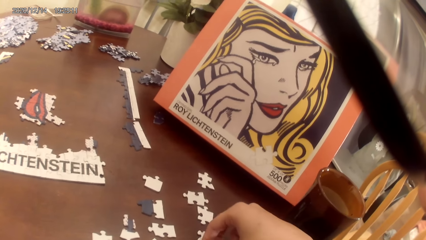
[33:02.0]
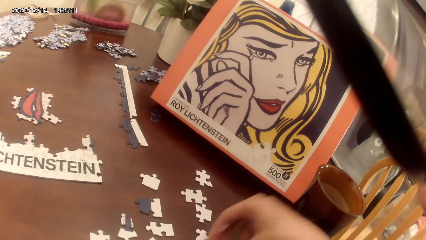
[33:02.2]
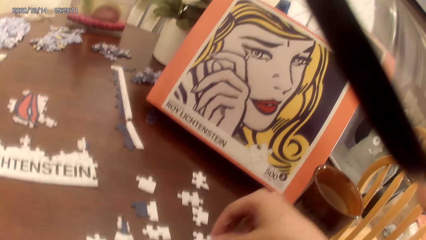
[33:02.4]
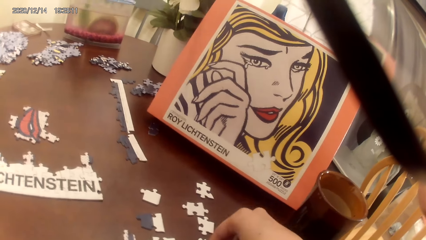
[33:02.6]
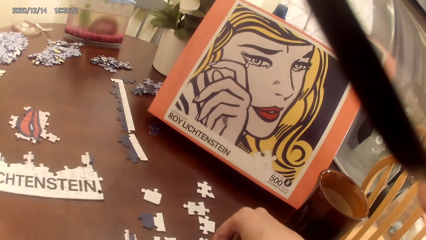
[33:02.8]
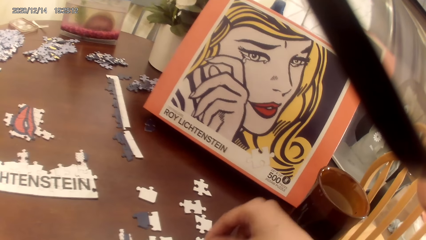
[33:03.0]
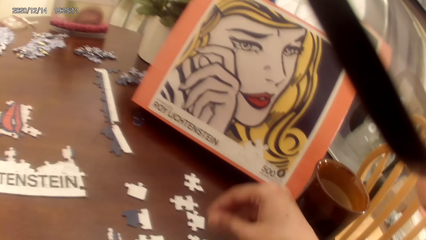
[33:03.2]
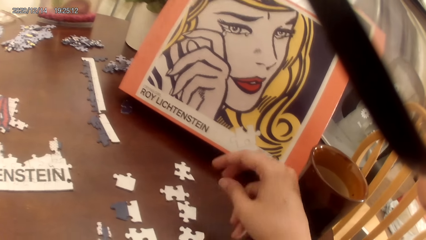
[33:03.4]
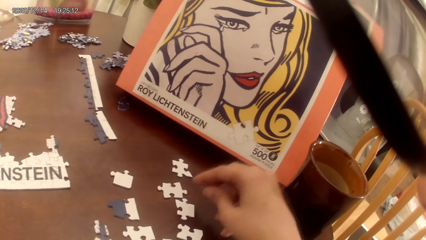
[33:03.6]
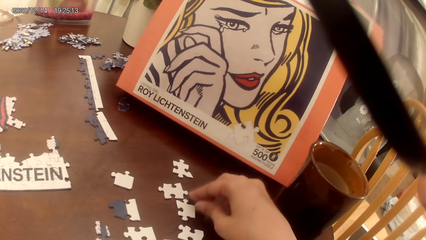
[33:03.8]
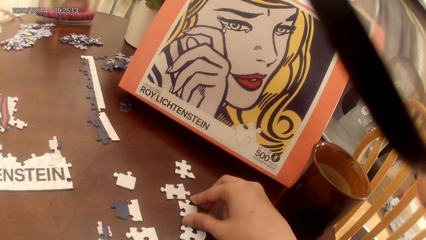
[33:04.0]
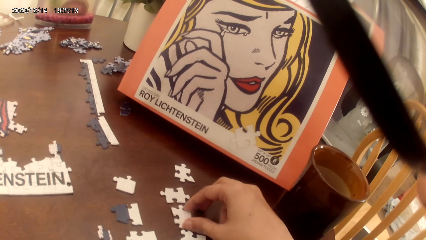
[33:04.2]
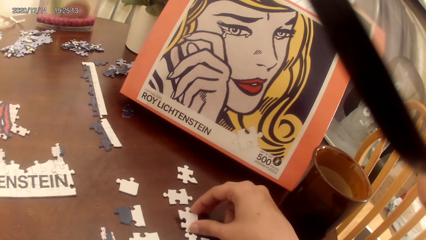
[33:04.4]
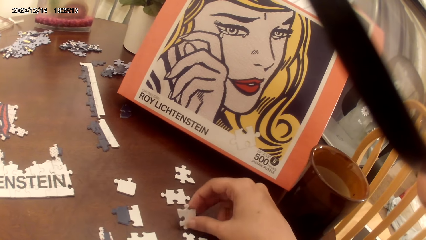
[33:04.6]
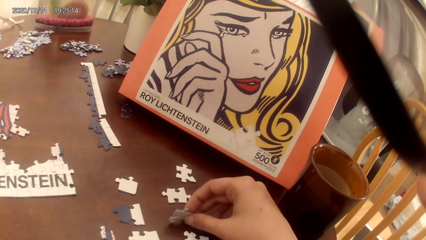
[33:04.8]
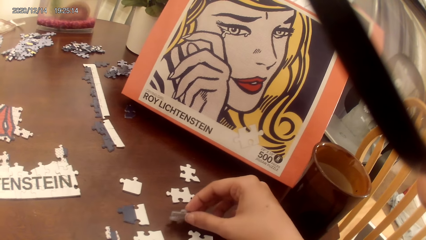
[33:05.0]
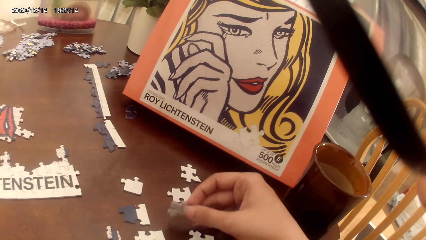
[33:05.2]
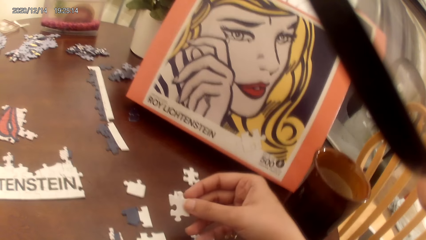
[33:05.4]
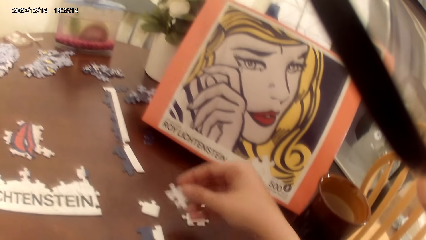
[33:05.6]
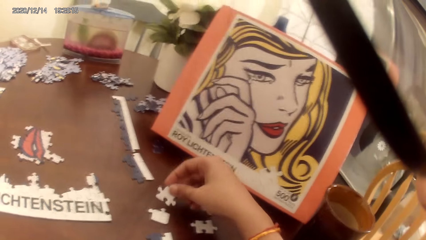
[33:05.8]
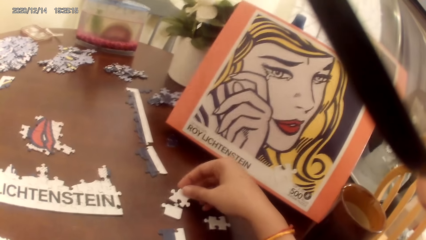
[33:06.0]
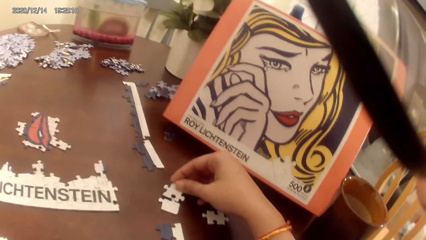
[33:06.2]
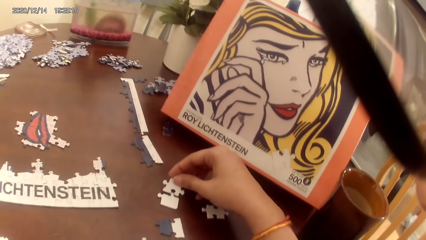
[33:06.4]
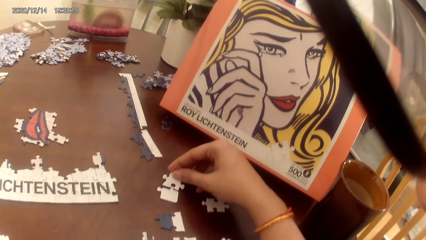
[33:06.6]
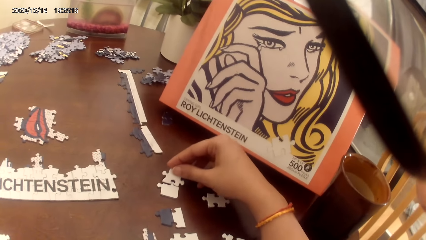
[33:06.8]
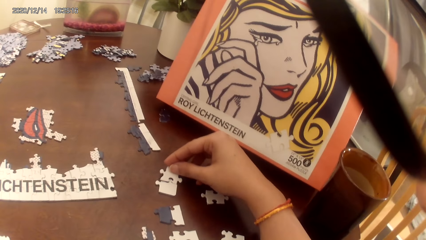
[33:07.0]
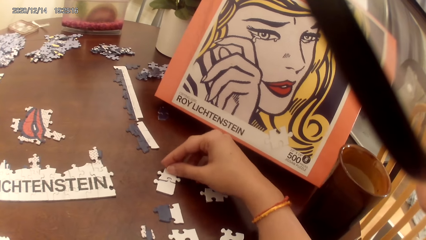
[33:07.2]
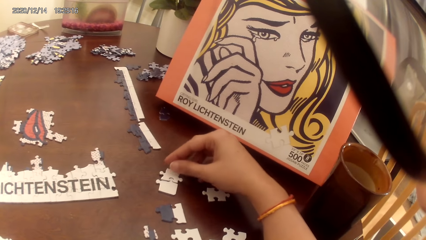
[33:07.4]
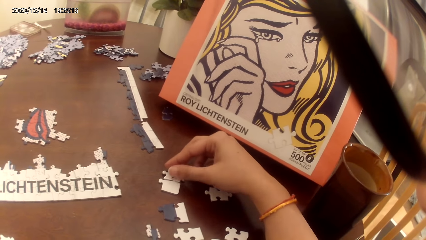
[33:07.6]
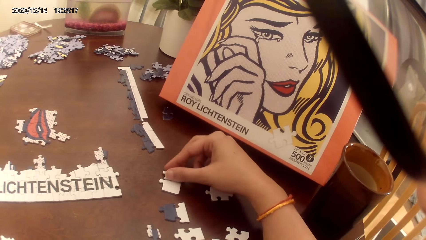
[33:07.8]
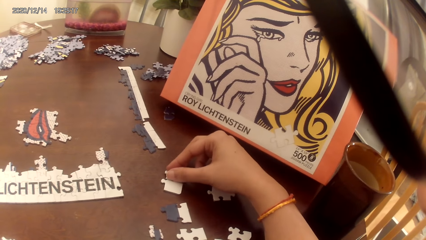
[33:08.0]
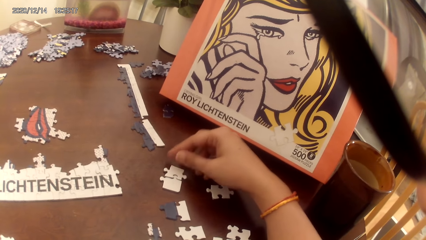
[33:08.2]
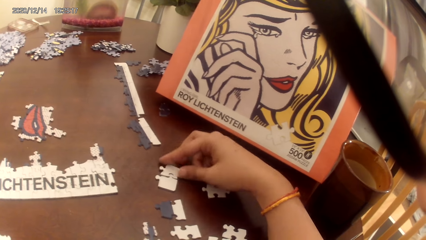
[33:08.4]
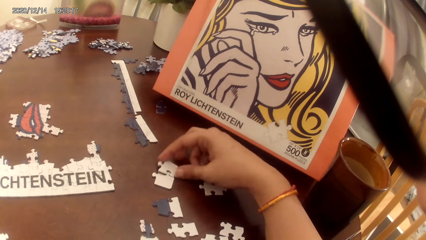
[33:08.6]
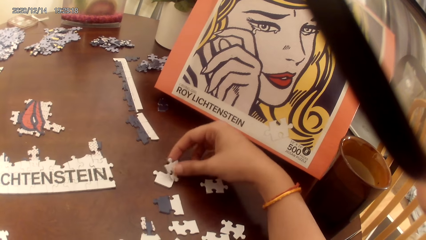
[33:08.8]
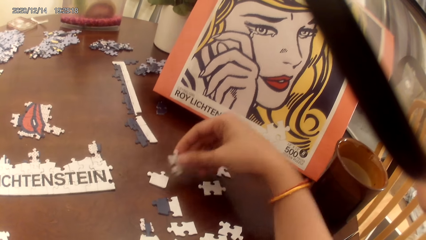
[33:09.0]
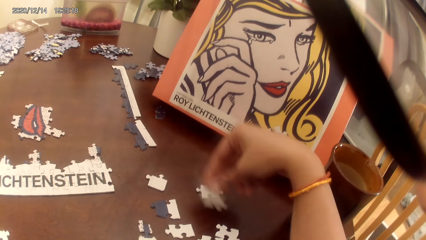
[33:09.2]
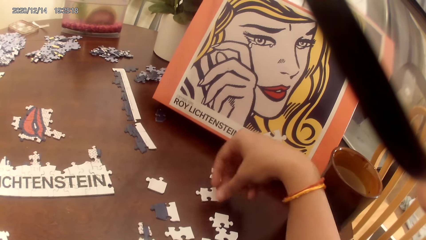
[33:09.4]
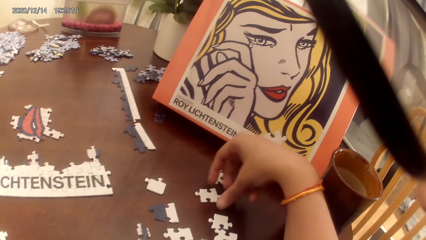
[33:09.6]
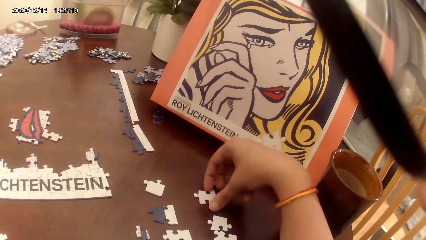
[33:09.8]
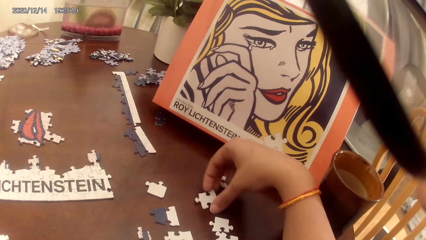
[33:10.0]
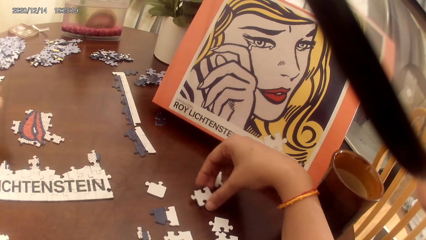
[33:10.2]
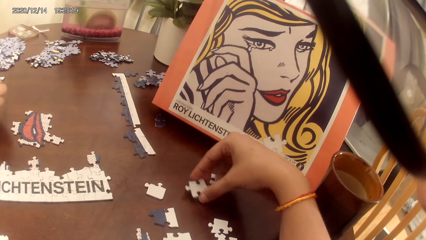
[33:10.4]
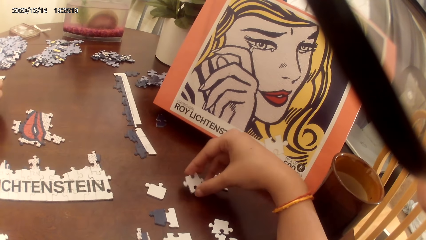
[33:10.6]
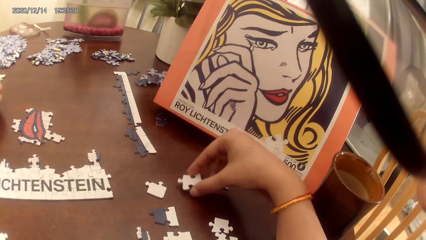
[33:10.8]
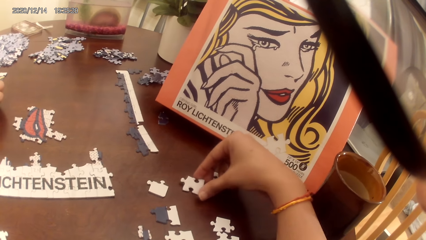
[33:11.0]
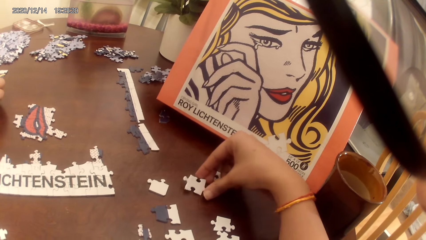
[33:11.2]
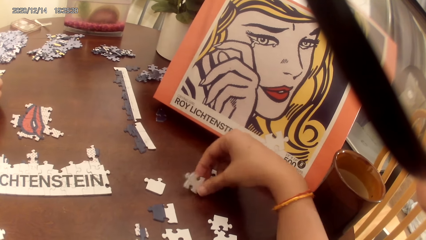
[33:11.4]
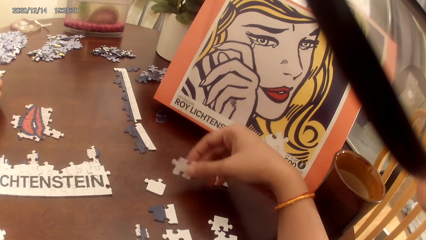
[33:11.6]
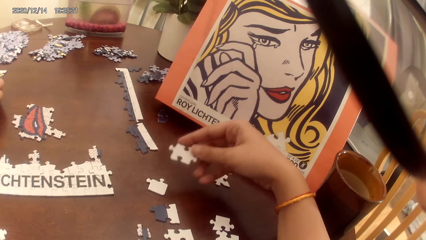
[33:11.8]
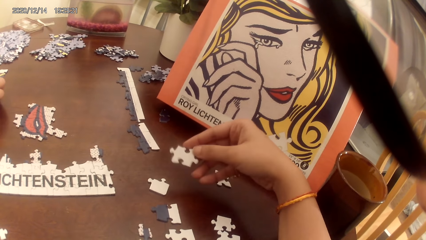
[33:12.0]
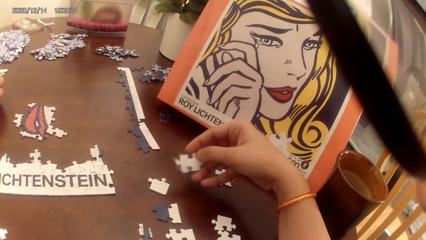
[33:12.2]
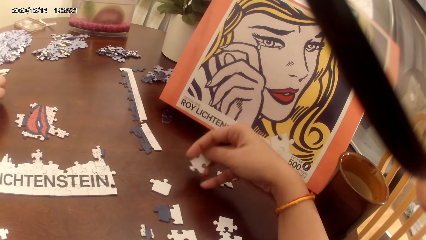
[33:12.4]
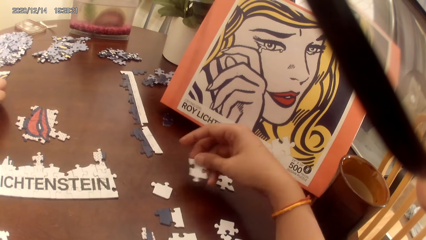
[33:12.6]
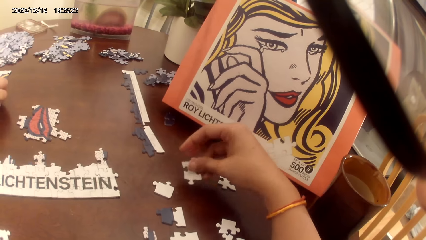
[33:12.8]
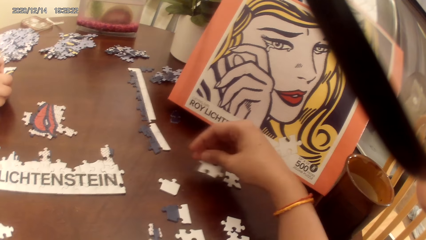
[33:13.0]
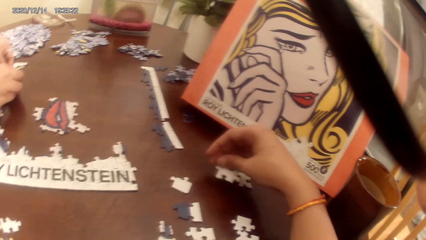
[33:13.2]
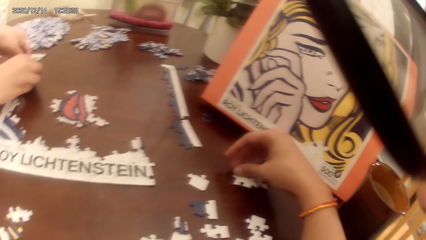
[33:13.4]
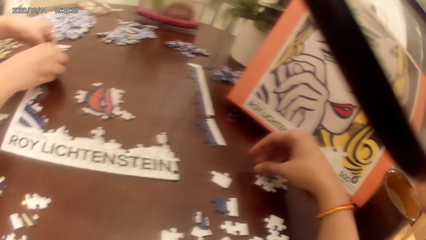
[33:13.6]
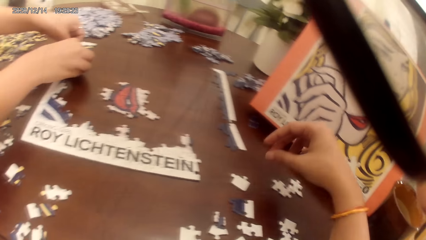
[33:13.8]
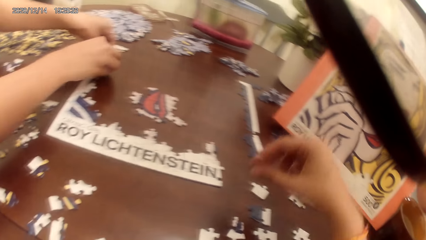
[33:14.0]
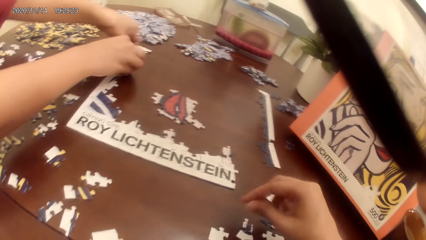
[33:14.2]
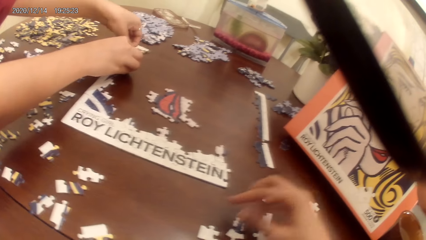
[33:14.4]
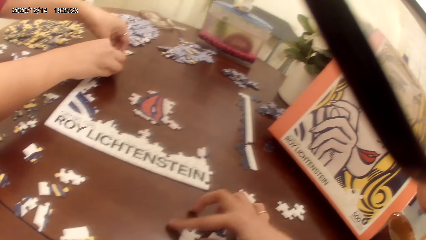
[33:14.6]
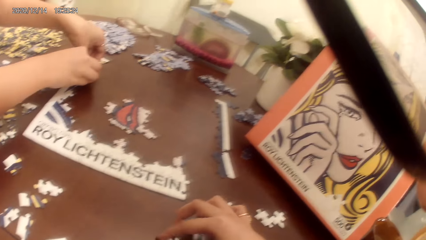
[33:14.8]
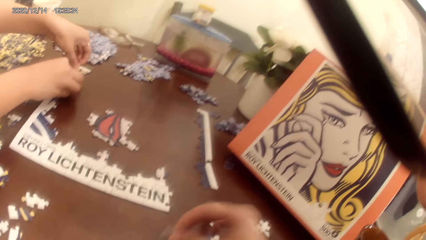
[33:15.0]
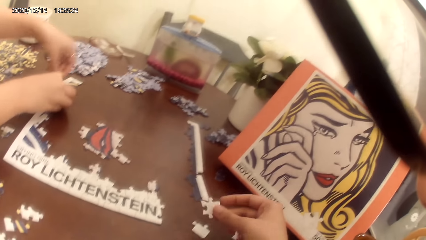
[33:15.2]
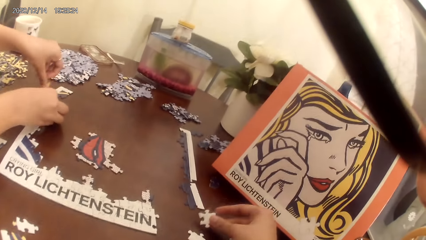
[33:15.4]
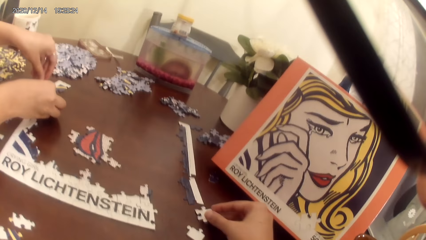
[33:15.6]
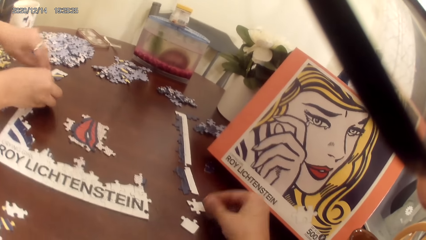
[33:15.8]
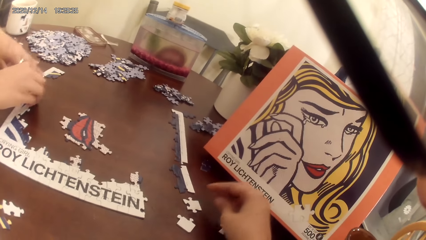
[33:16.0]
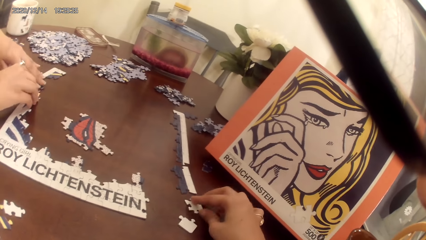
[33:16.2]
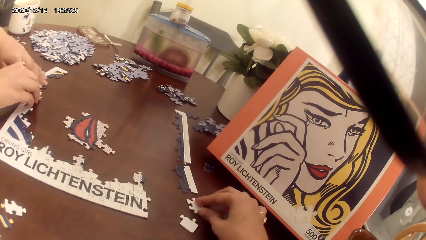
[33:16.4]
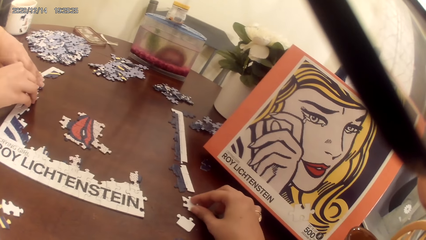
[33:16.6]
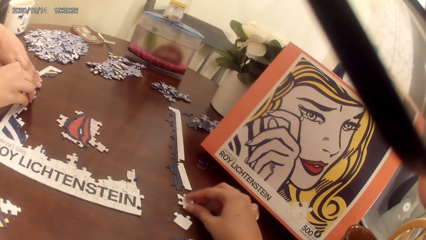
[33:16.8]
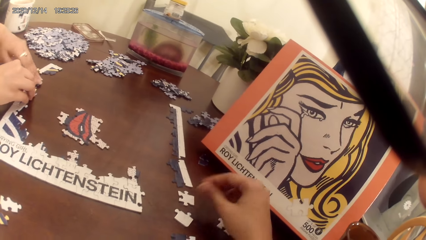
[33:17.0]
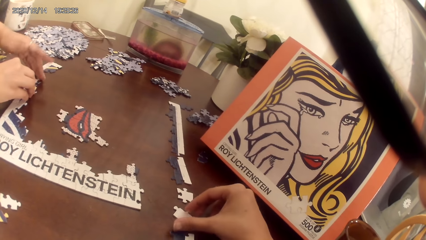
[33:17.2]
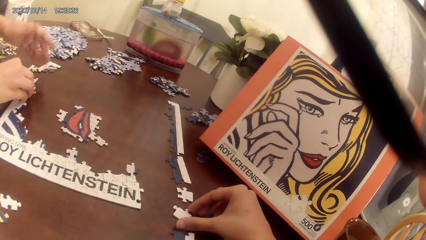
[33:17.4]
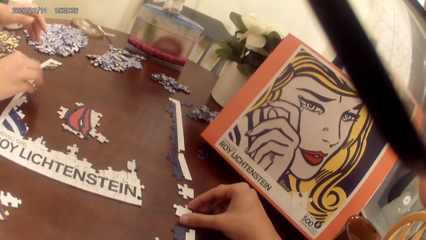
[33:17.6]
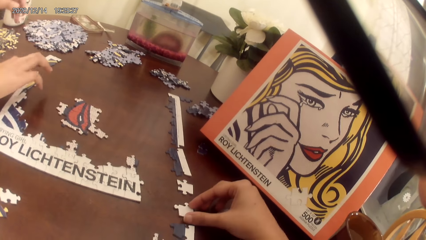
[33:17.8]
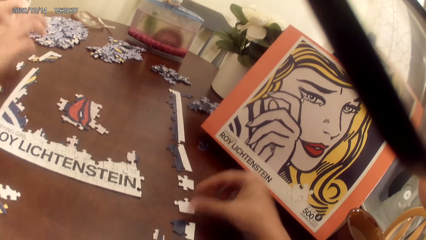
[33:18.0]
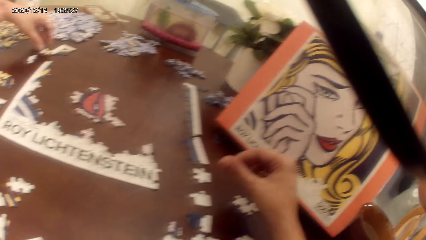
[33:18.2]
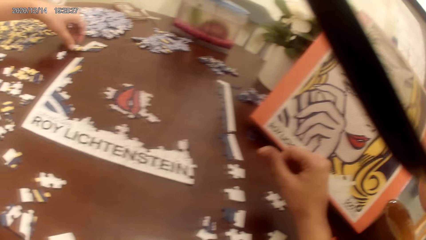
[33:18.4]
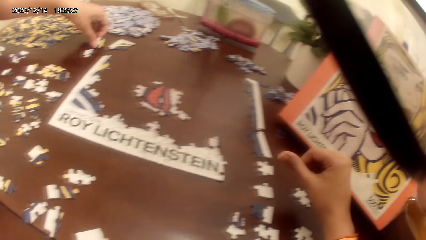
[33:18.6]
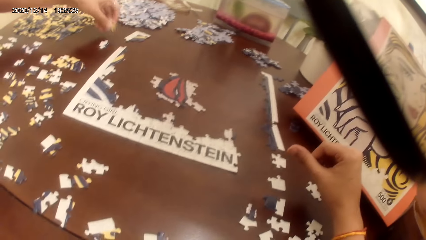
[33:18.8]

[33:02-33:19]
The camera wearer picks up a puzzle piece. They stare at the portrait. They place the puzzle piece on the table. They play the puzzle game. They adjust the puzzle piece. They pick up the puzzle piece. A person places a puzzle piece on the table. The camera wearer places the puzzle piece on the table. They pick up the puzzle piece. The person plays the puzzle game. The camera wearer places the puzzle piece on the table and adjusts the puzzle piece.
